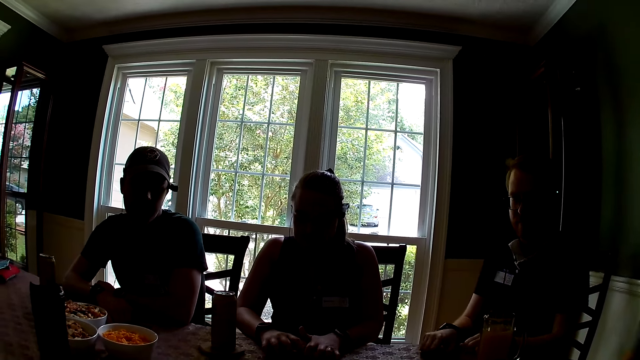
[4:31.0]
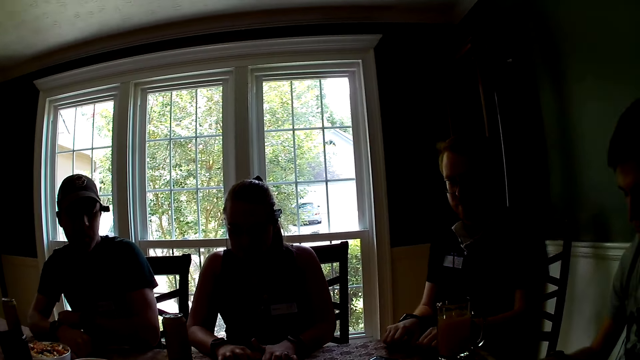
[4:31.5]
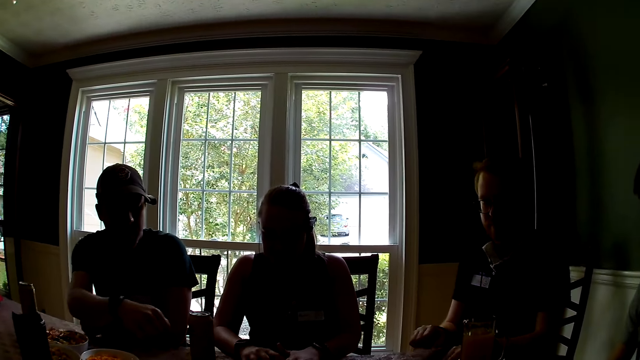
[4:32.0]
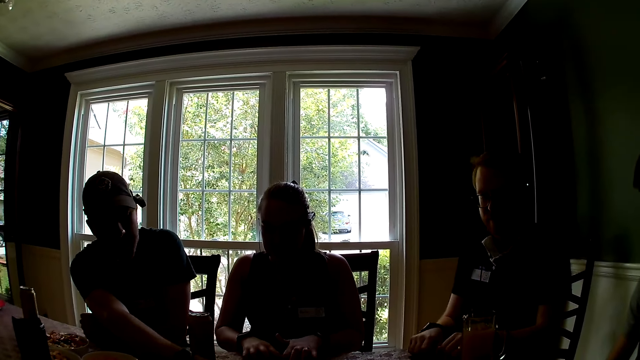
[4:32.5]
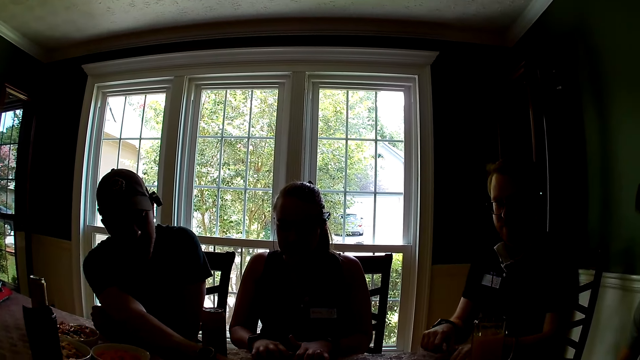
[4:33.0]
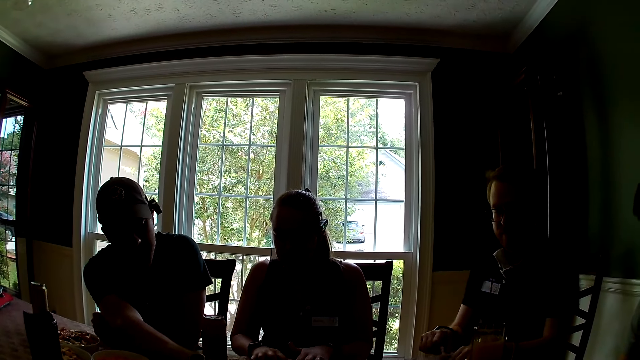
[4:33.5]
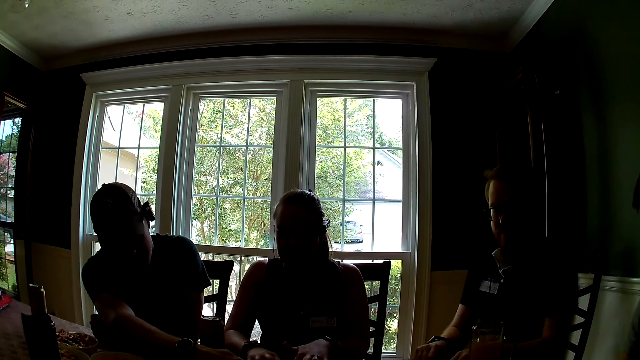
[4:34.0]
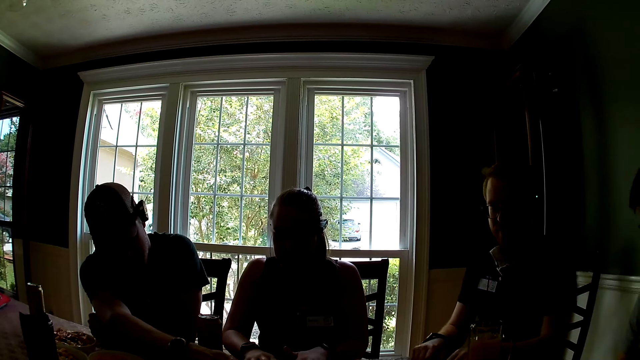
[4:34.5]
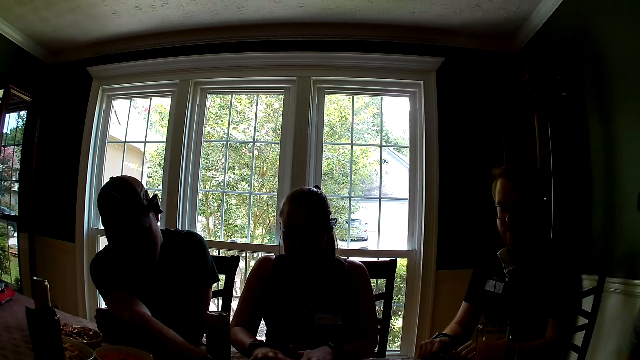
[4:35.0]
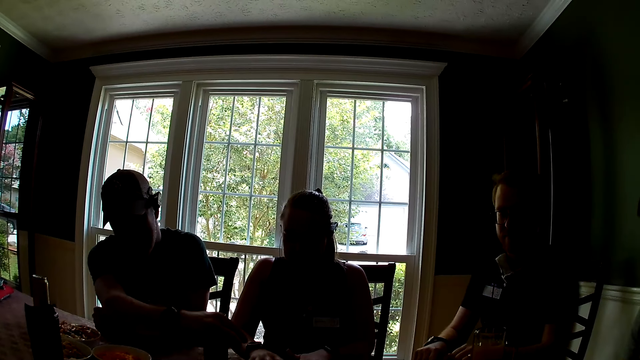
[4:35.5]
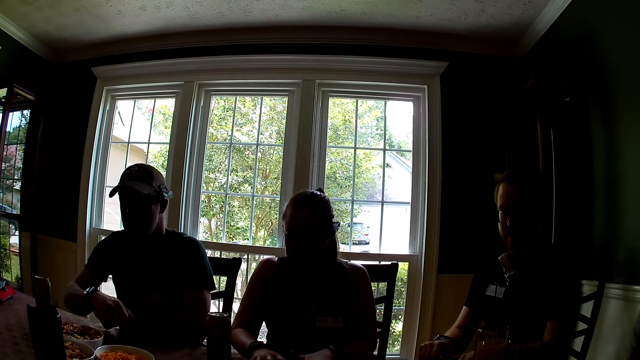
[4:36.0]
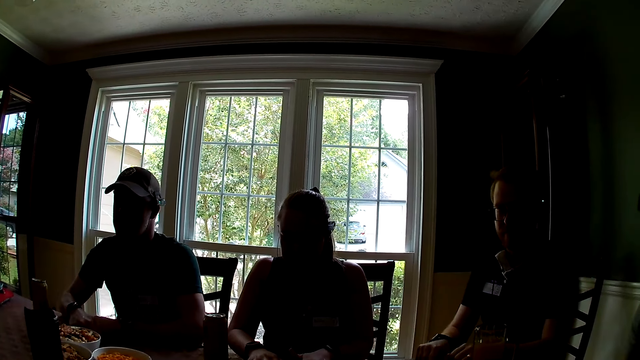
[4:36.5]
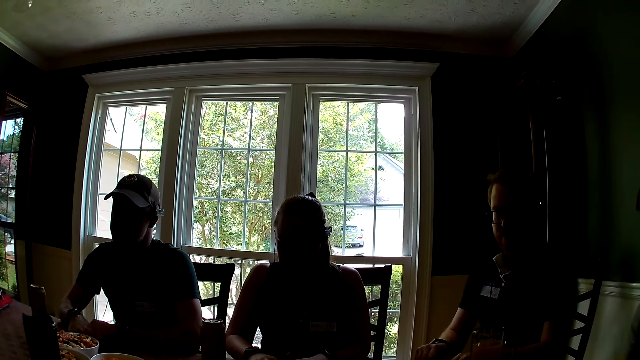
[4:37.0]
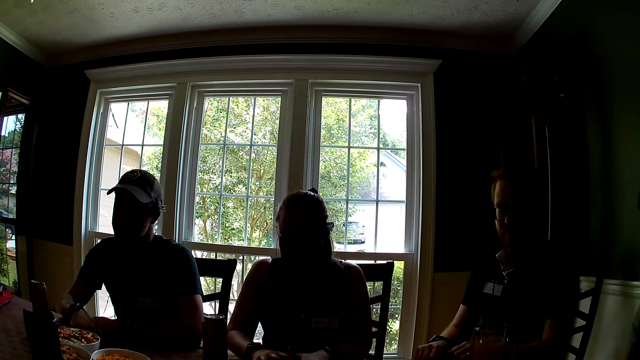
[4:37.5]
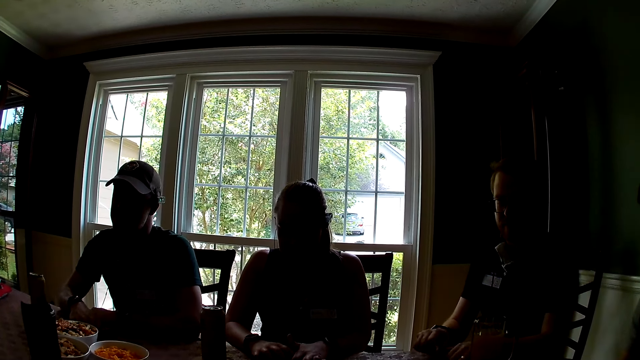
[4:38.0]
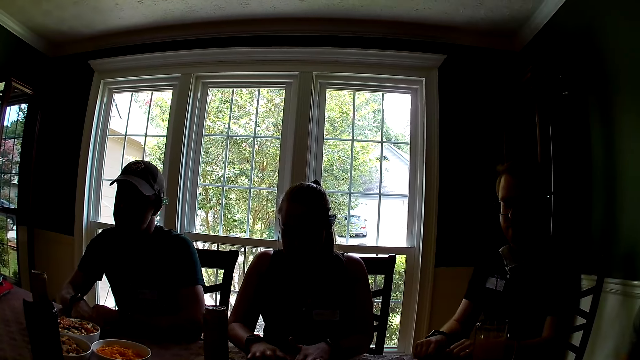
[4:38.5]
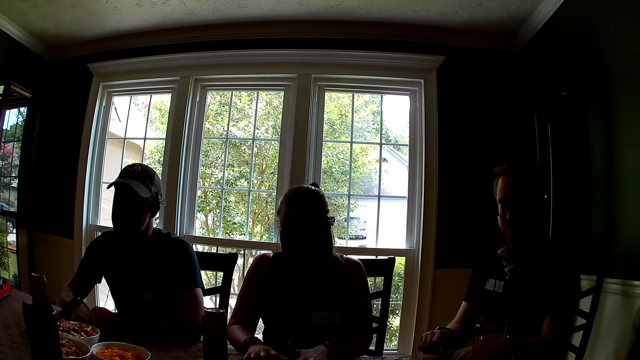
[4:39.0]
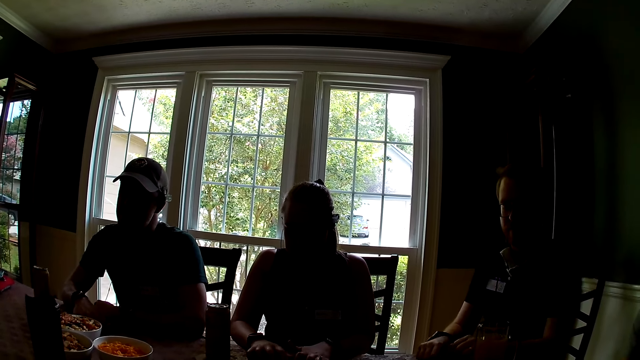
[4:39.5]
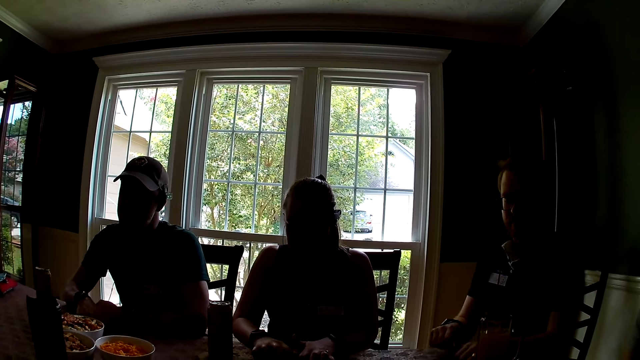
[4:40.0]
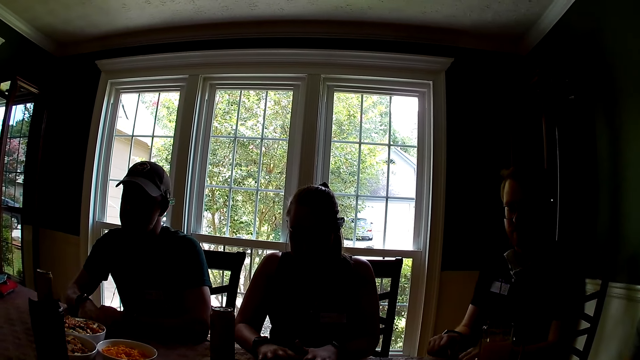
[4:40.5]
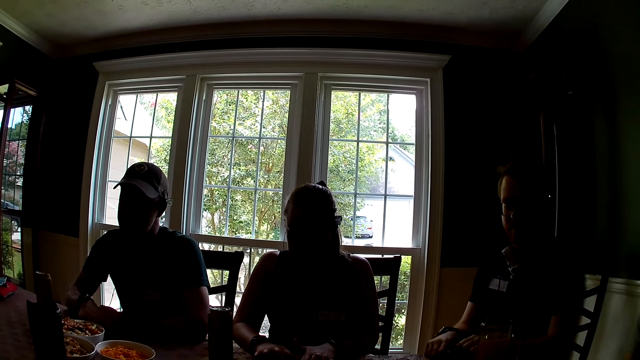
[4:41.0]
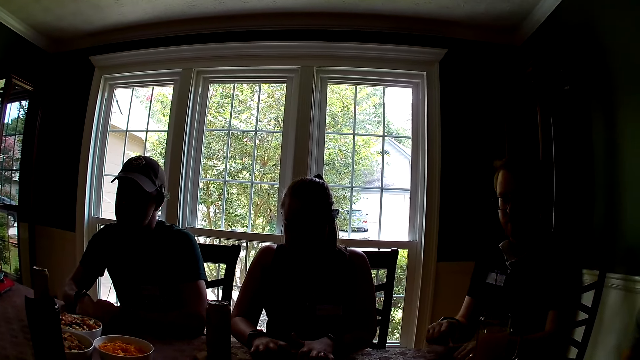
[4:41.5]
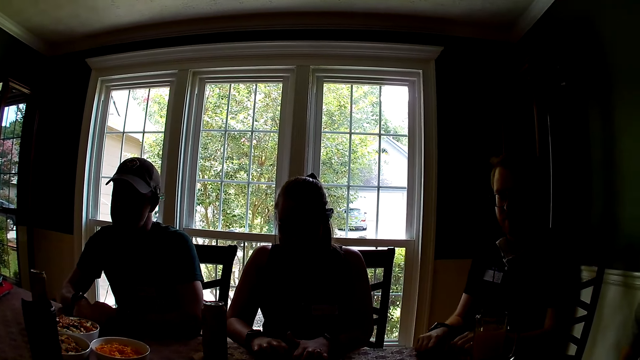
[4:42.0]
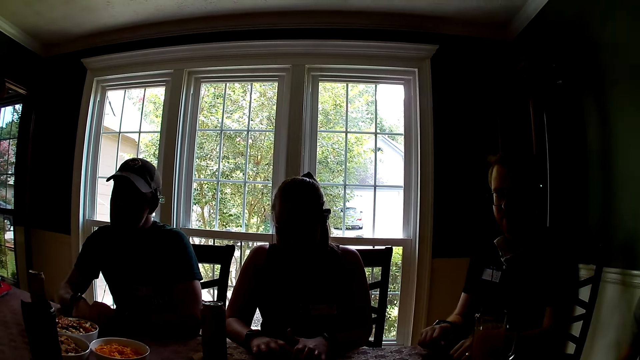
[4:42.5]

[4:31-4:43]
A man adjusts a card on the table with his right hand. The man places his right hand on the table. The man taps the table with both hands.

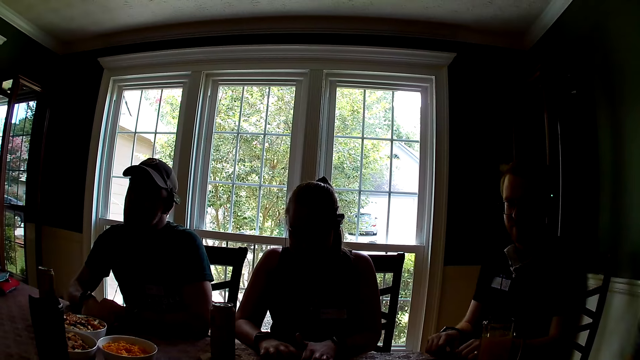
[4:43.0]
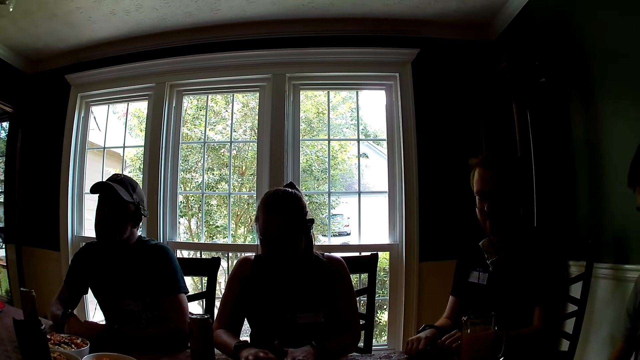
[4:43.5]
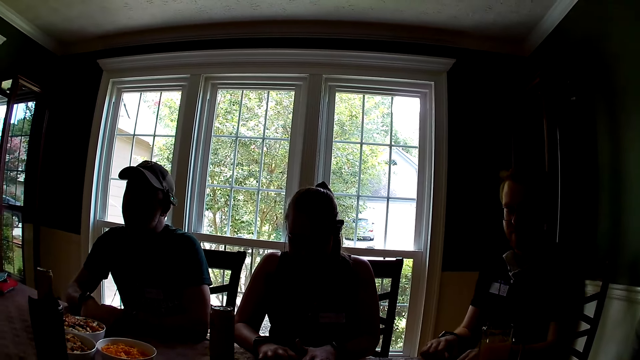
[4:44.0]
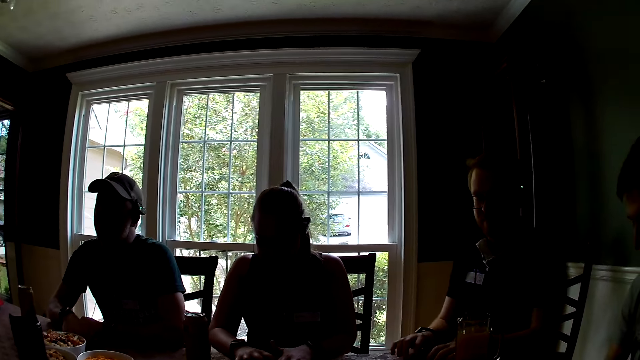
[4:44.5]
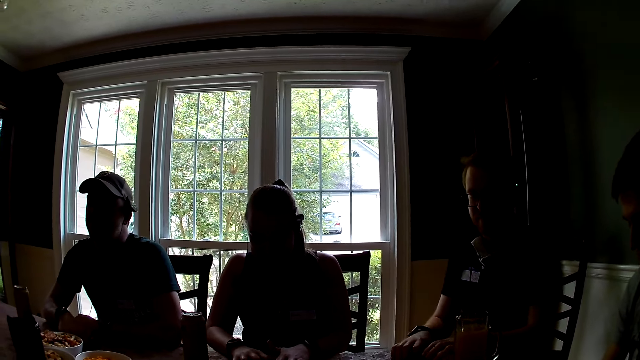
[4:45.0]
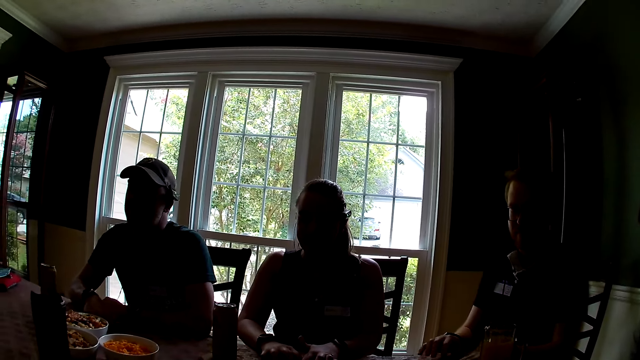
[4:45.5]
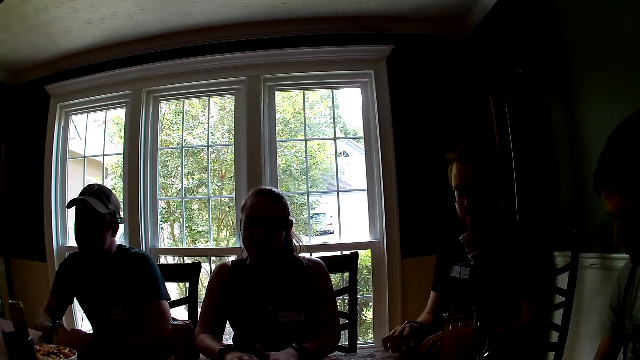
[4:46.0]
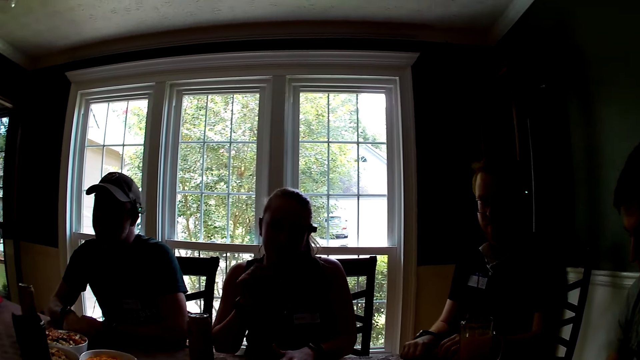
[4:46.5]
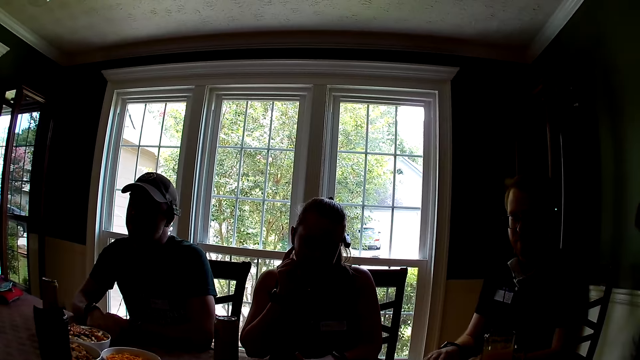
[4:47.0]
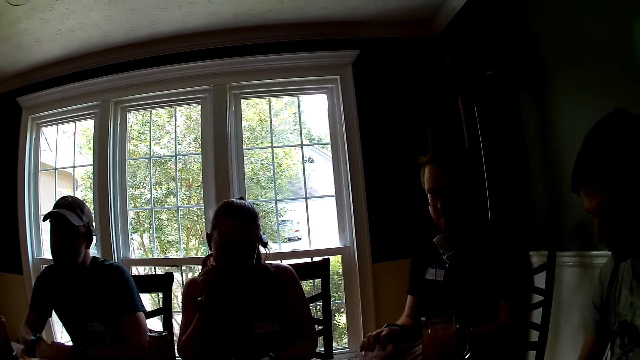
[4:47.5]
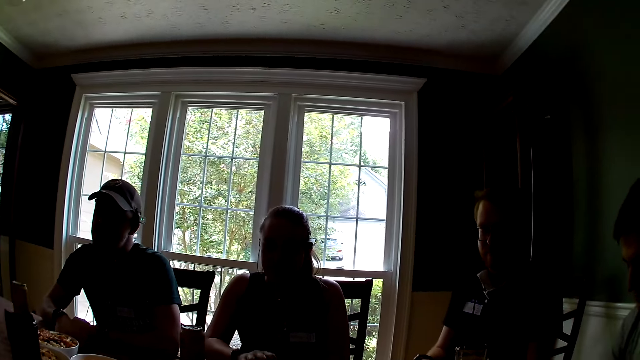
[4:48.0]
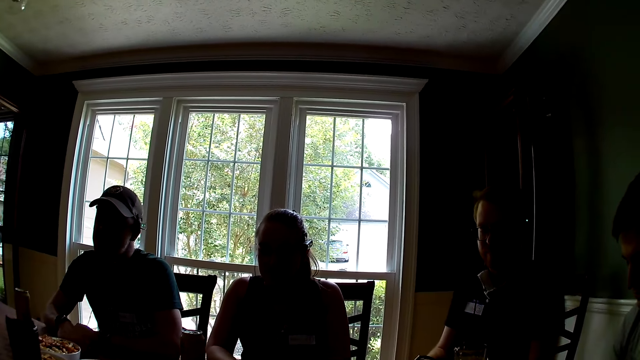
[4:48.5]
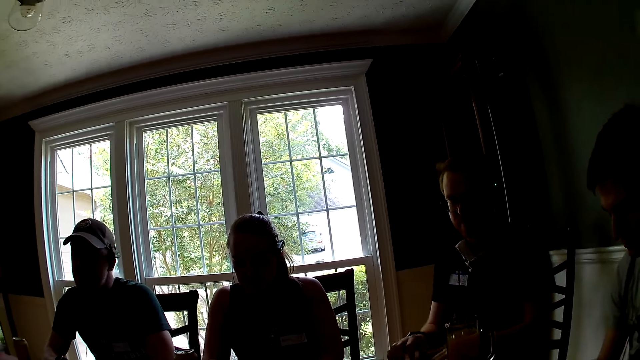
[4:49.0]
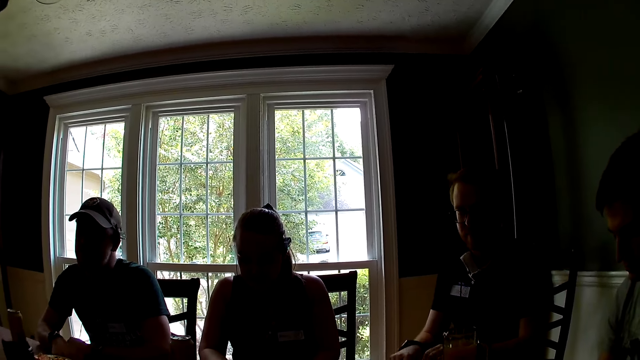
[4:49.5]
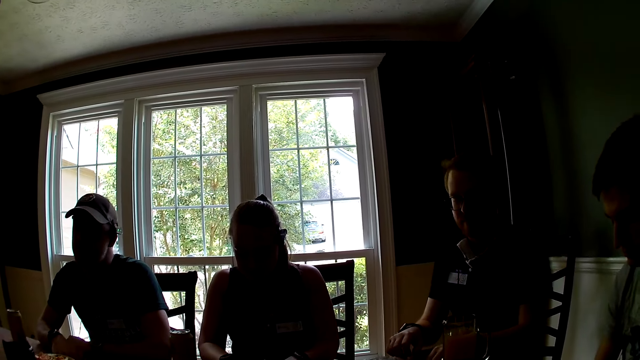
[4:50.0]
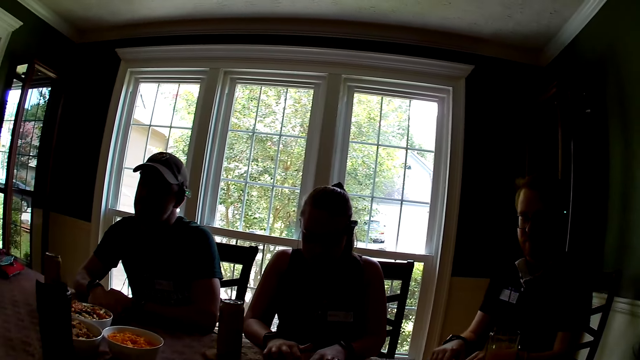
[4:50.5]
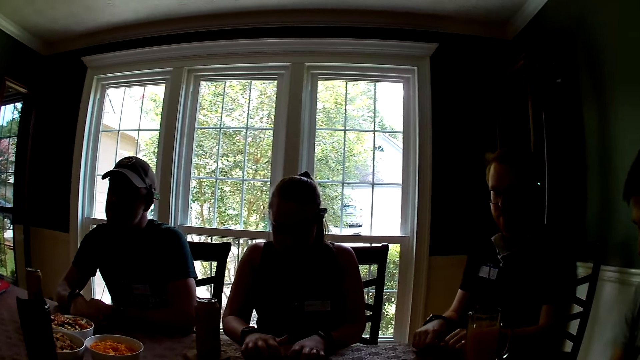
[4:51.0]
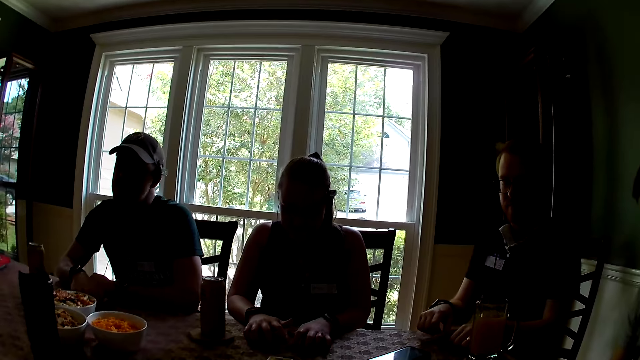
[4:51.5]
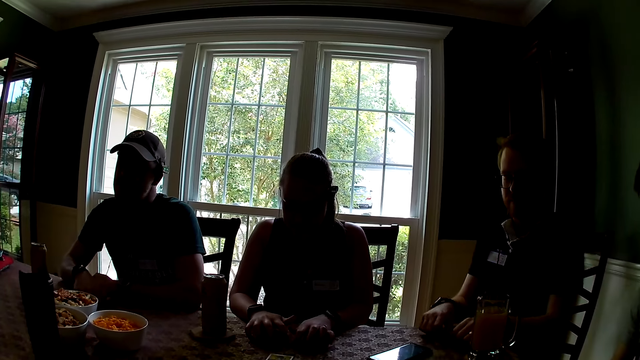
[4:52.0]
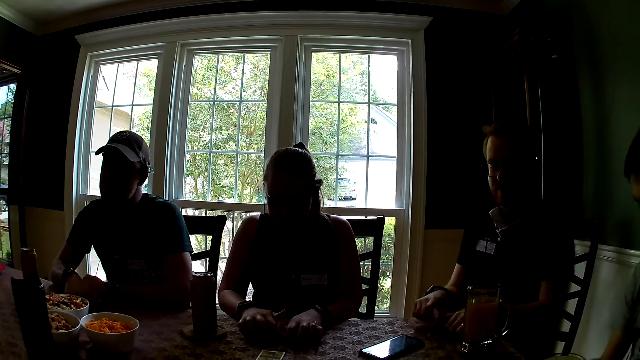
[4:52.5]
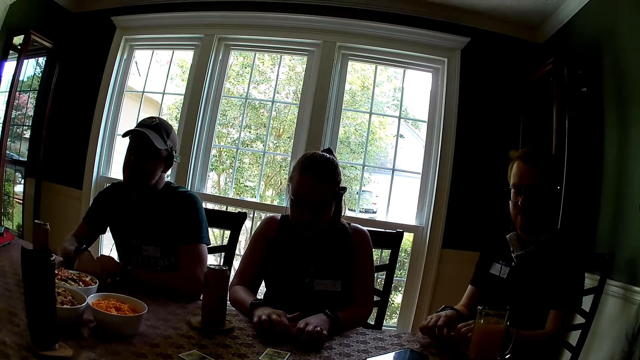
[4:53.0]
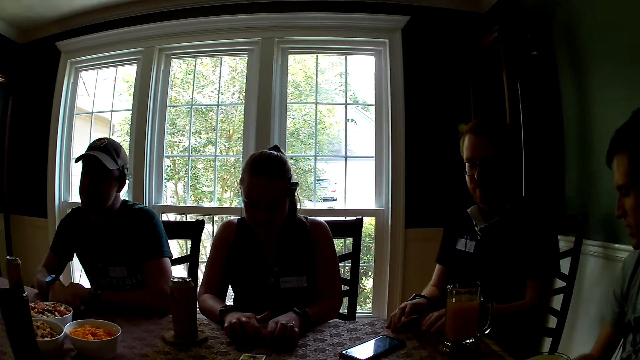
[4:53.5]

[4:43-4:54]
A person touches her face. The person and two other persons hit their hands on the table.
